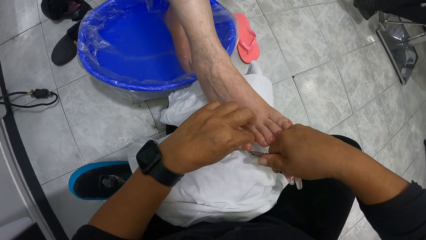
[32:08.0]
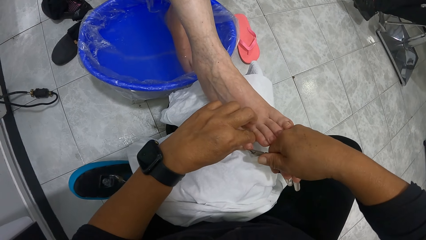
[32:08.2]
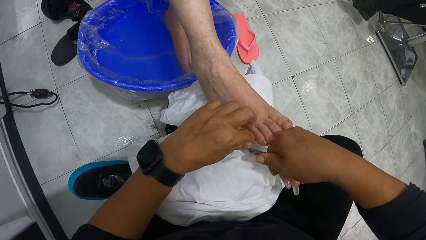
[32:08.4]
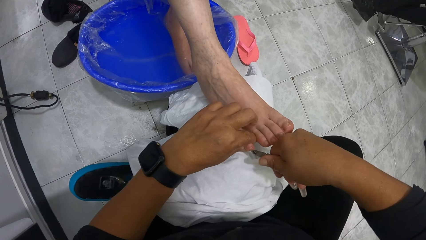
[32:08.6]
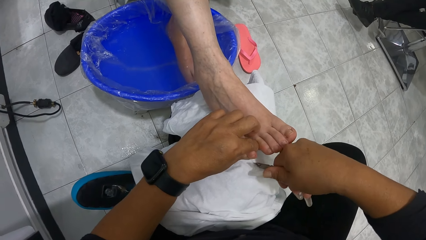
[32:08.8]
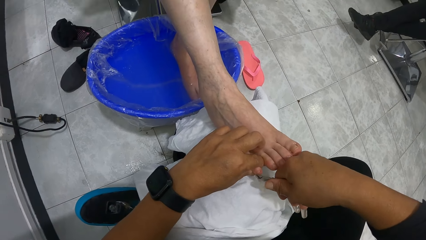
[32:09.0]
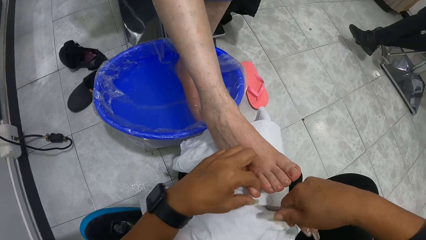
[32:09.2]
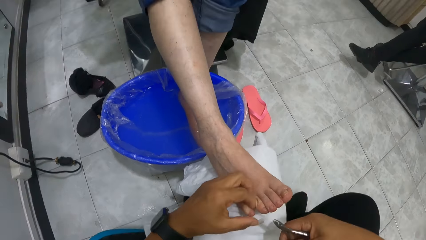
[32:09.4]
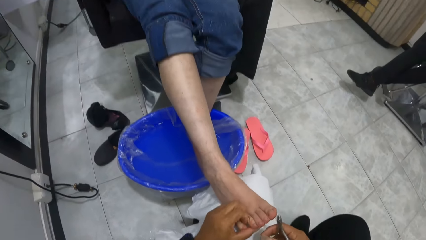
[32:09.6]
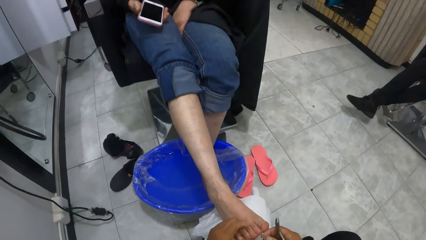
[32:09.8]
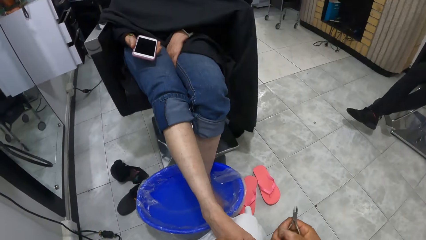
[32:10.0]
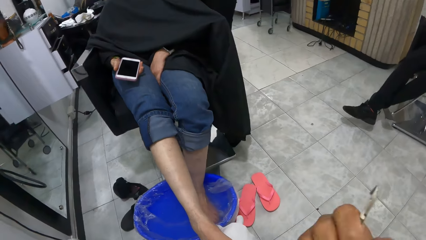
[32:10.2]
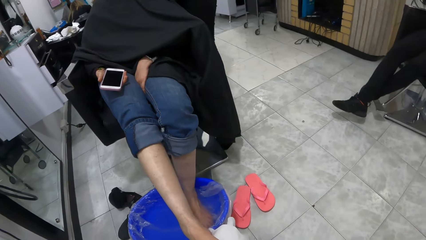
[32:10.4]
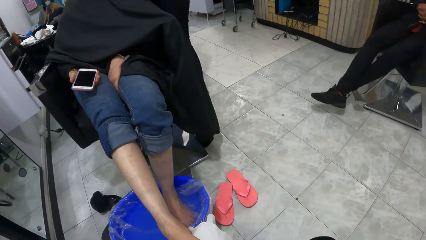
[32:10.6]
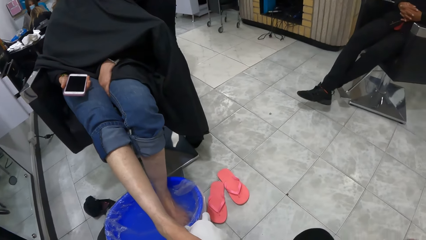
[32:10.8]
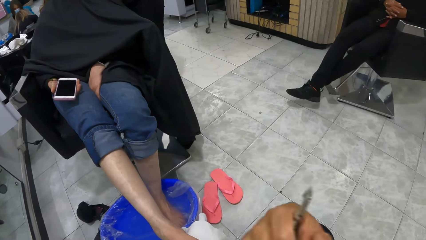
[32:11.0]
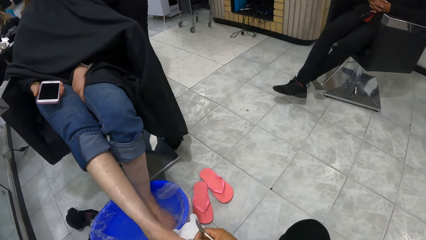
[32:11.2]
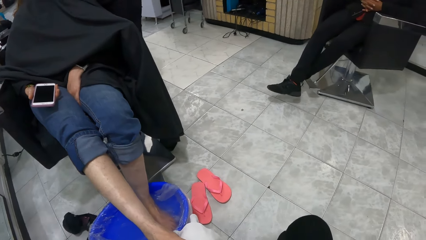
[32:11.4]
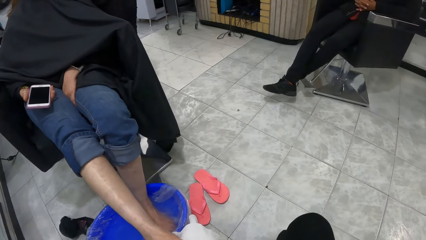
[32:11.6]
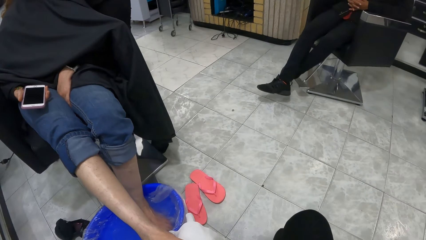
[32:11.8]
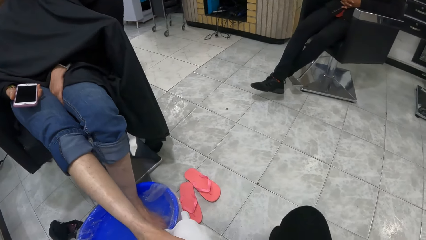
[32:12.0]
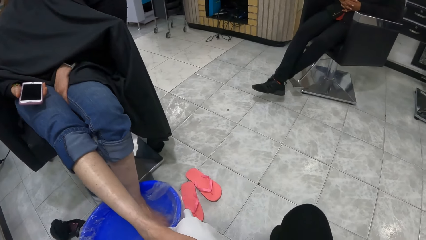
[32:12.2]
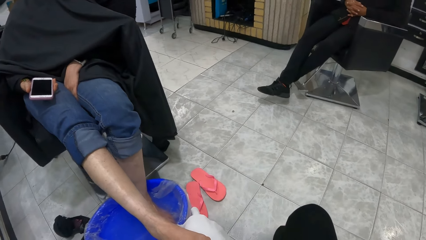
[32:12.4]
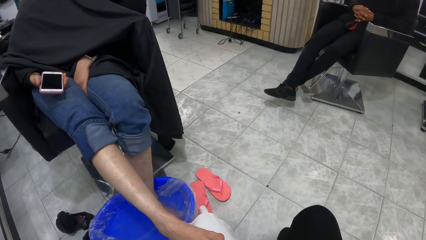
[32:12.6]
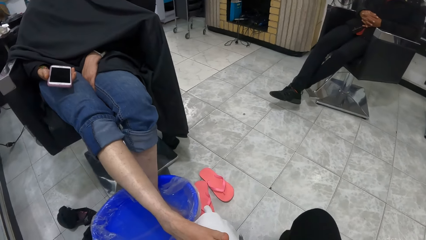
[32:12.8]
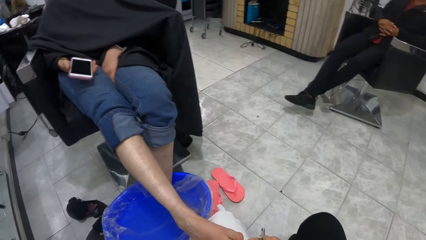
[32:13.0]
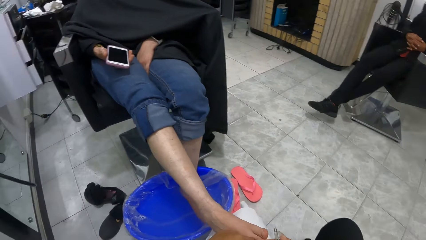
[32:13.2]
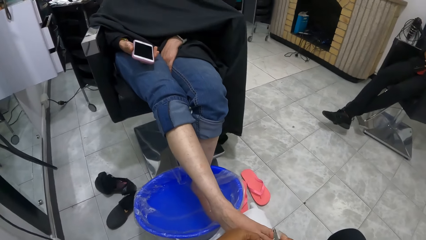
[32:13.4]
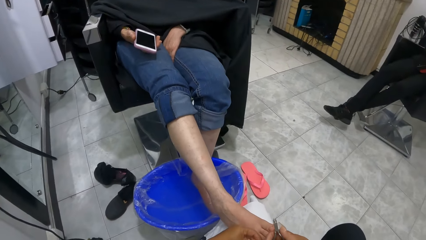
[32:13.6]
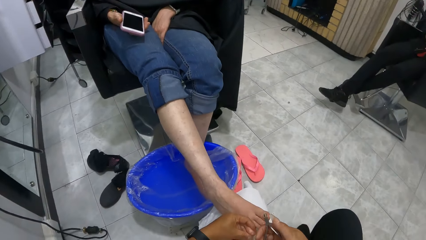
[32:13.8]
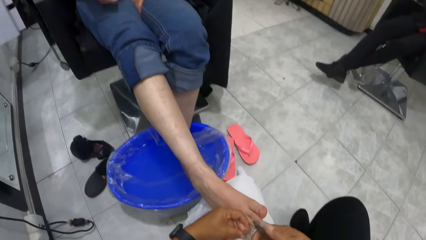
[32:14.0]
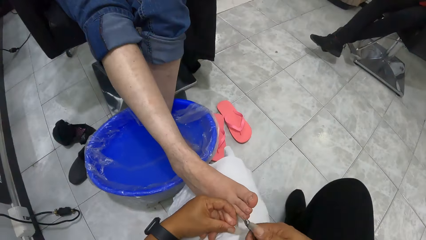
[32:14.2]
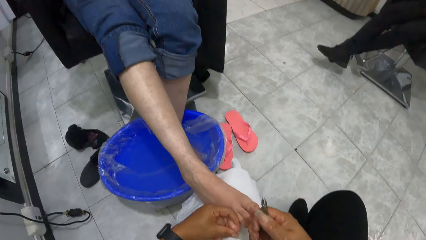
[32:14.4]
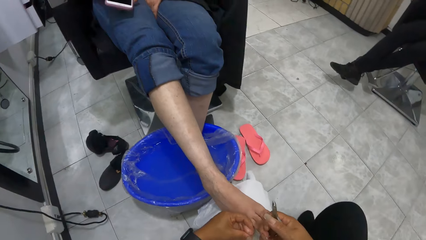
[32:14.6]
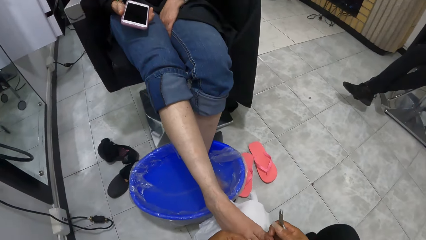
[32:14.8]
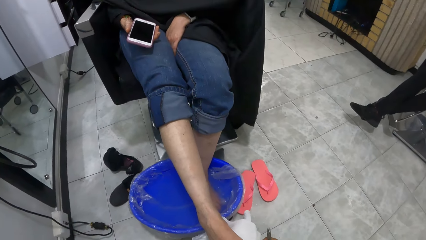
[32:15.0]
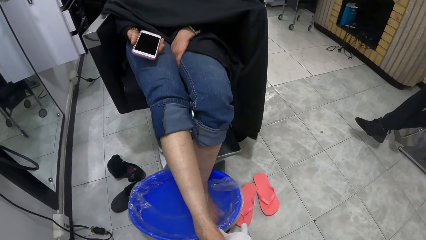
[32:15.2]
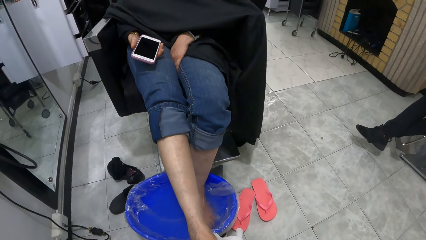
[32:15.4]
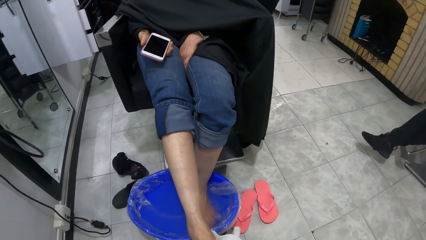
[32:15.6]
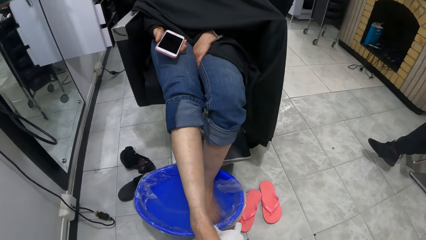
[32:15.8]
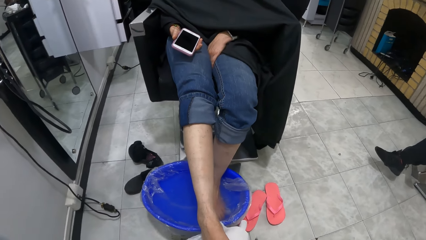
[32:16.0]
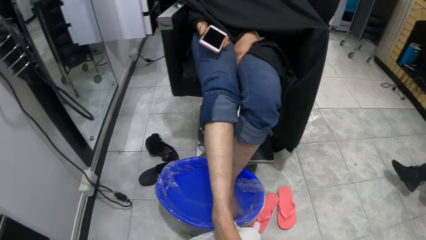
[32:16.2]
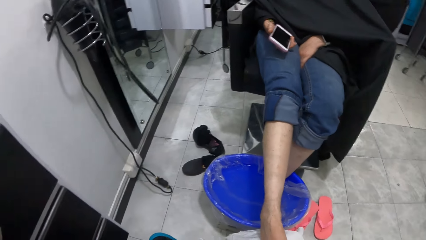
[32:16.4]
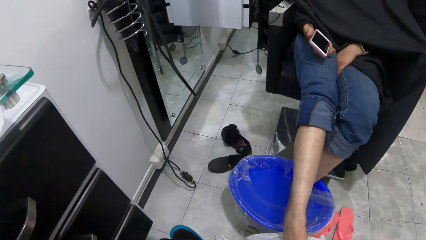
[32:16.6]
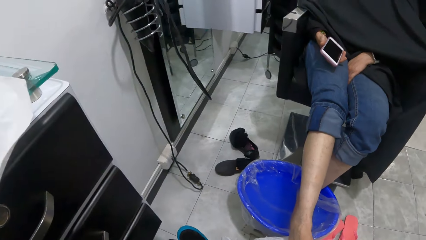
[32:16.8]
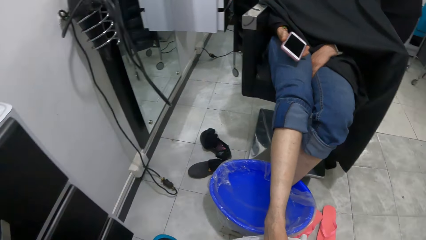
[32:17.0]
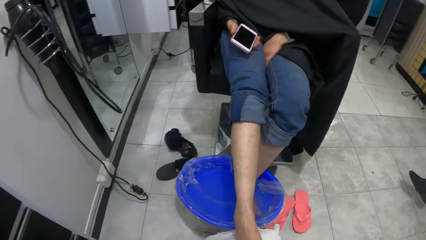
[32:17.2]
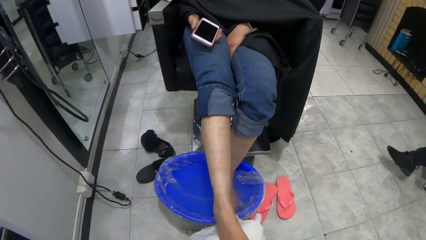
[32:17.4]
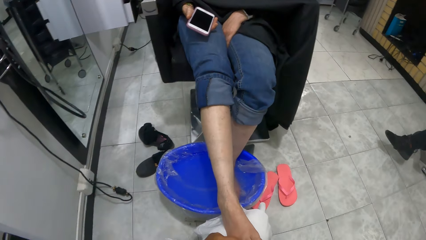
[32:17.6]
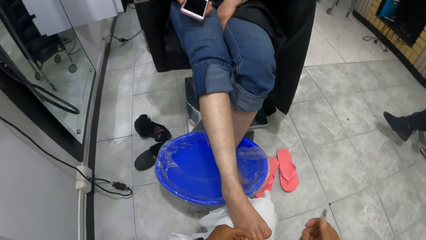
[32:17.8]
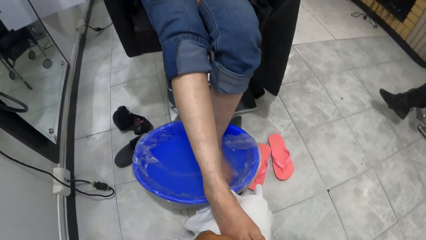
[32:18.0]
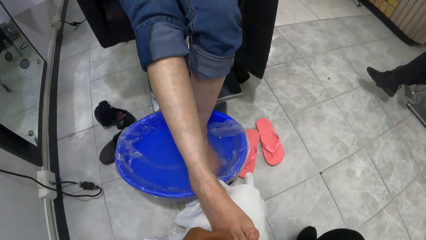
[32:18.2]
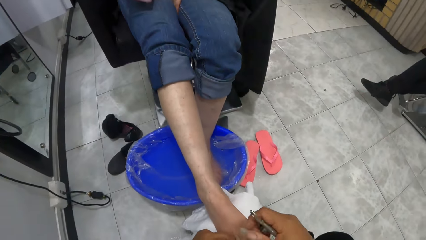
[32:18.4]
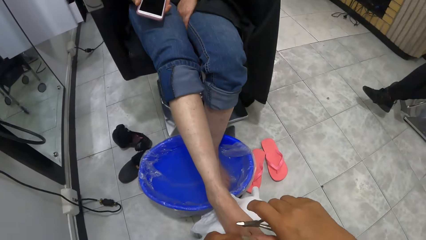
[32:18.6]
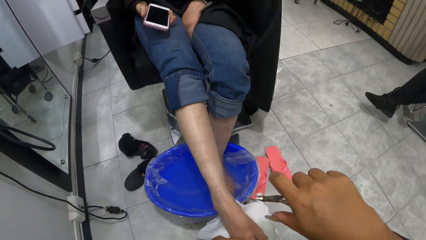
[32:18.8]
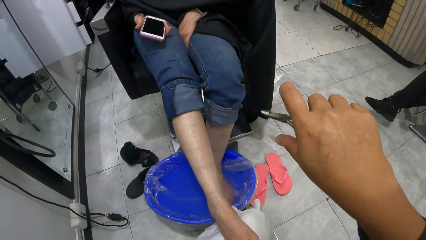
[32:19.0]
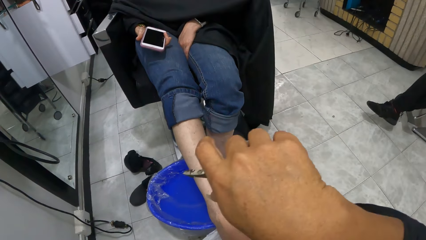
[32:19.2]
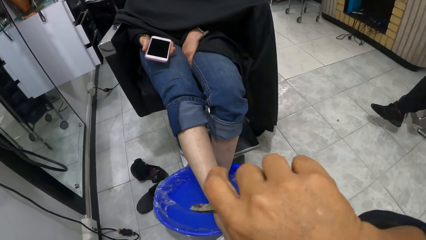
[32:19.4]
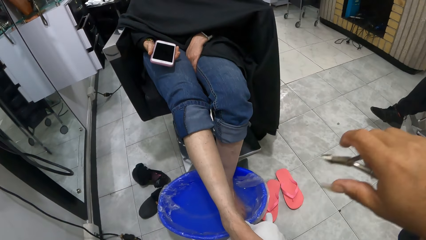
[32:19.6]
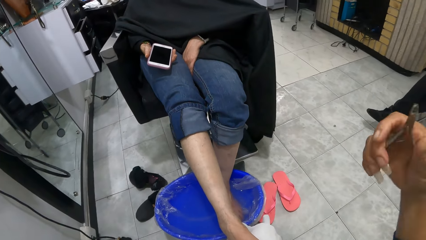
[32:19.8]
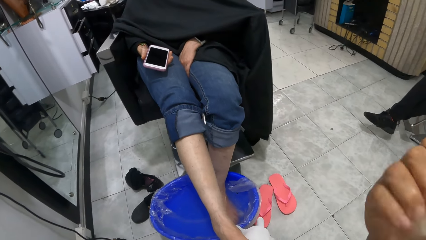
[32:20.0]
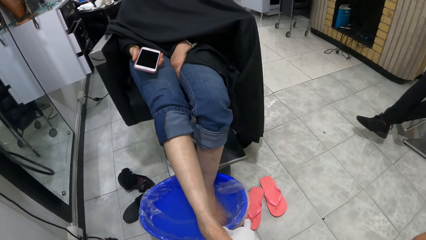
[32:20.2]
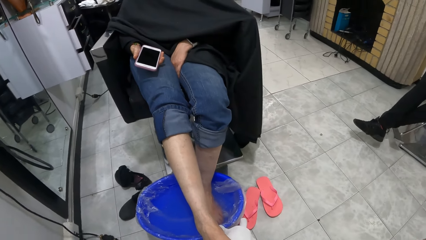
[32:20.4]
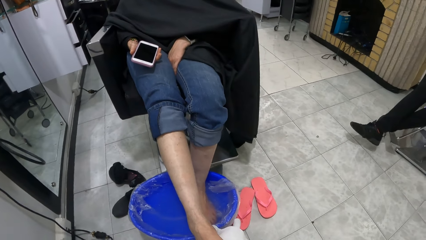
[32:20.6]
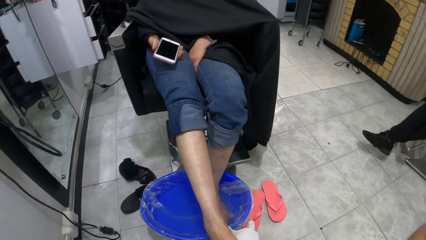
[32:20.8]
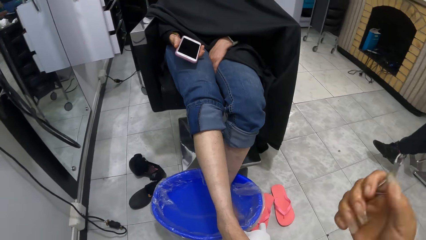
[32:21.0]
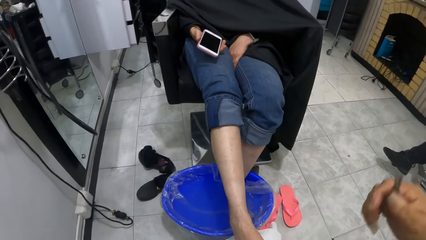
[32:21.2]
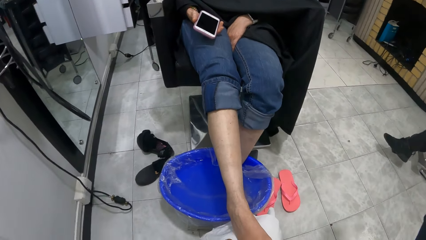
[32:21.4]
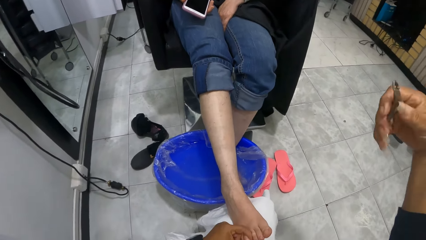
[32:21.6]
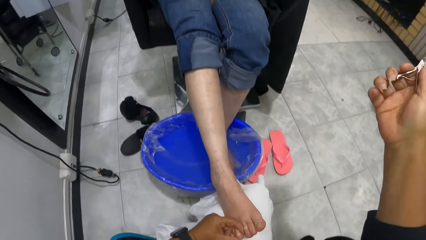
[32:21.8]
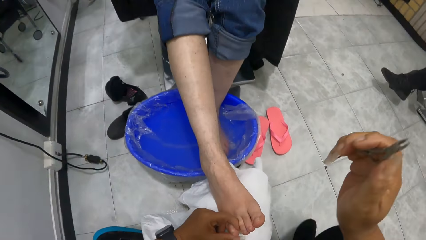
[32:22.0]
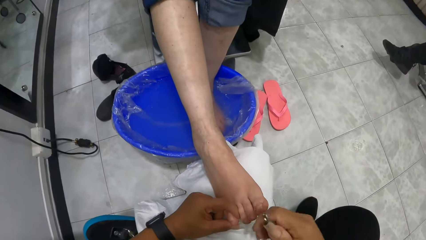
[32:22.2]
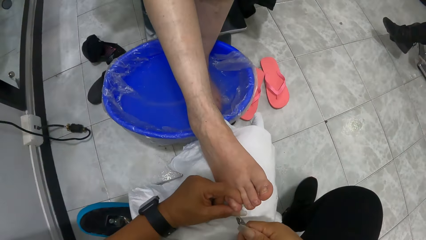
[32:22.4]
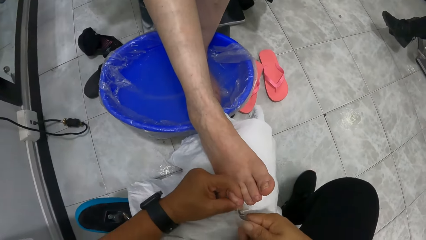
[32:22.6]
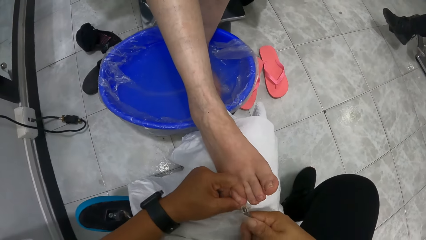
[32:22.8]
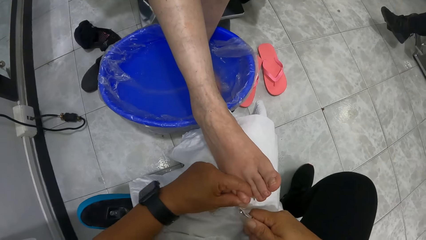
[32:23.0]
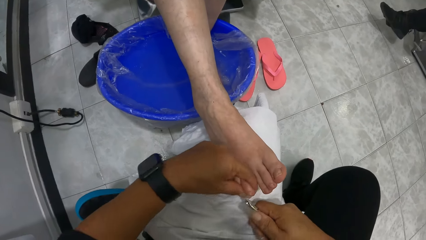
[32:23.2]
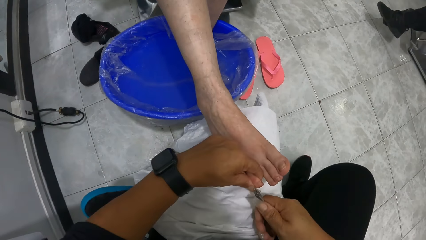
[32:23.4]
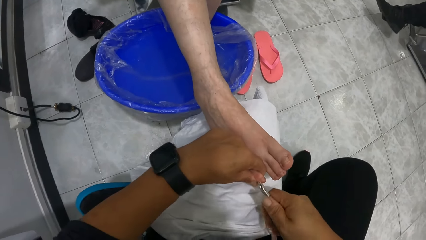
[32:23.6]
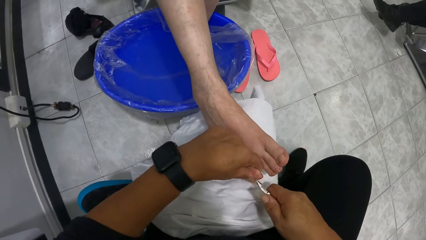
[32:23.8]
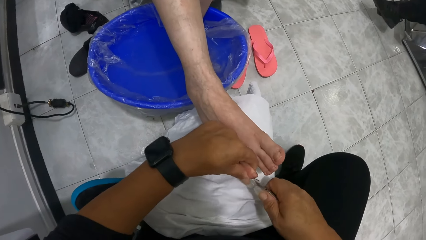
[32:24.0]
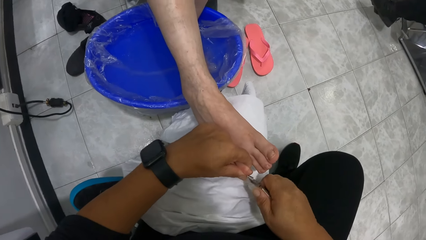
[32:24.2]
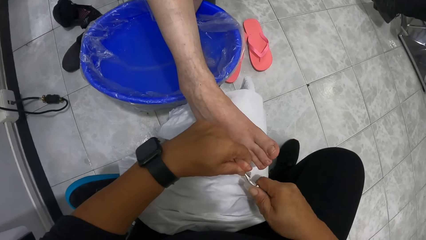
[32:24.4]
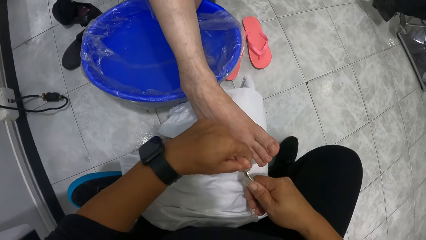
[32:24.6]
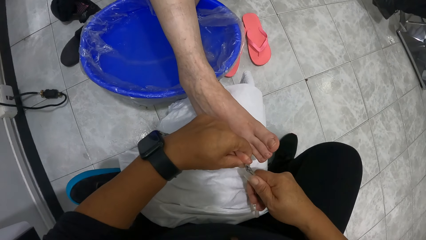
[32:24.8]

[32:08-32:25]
The camera wearer raises his right hand. He looks around. He raises his right hand again.
